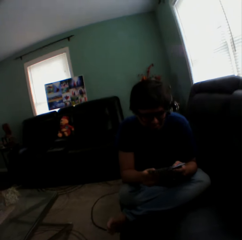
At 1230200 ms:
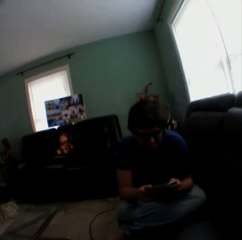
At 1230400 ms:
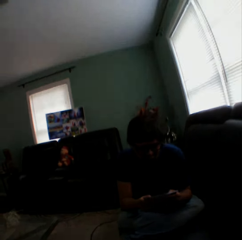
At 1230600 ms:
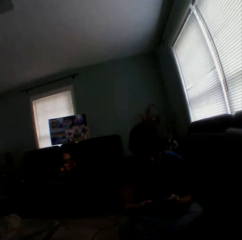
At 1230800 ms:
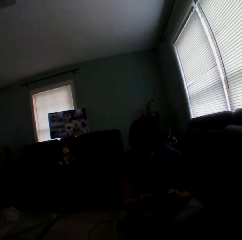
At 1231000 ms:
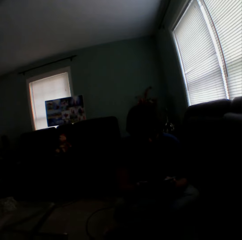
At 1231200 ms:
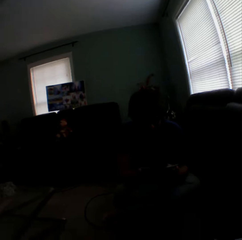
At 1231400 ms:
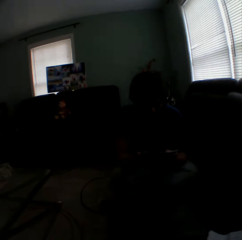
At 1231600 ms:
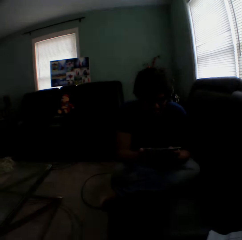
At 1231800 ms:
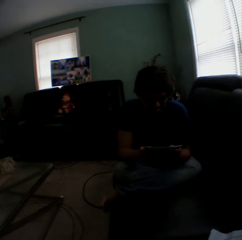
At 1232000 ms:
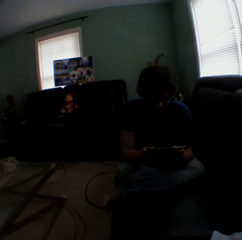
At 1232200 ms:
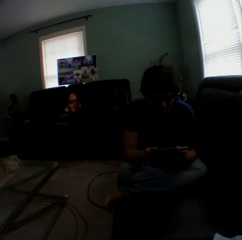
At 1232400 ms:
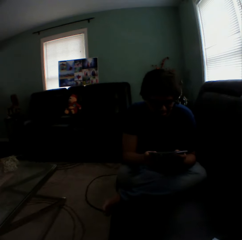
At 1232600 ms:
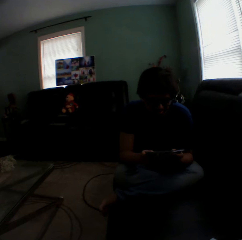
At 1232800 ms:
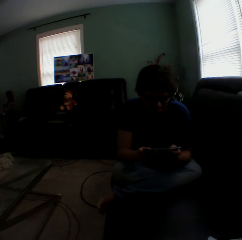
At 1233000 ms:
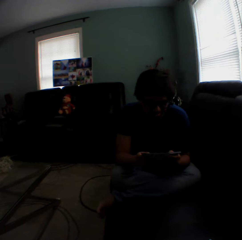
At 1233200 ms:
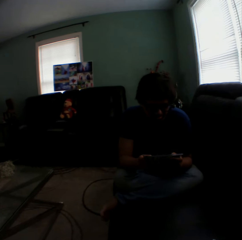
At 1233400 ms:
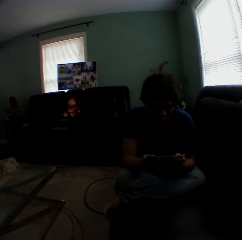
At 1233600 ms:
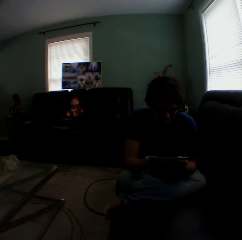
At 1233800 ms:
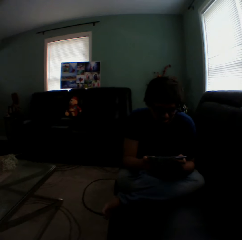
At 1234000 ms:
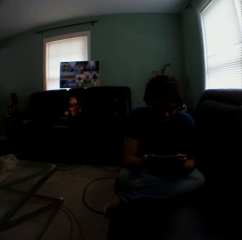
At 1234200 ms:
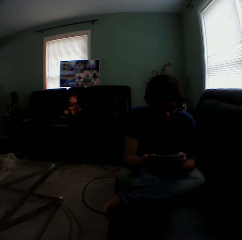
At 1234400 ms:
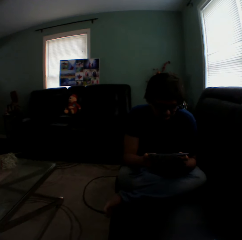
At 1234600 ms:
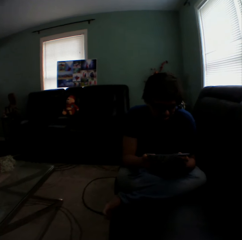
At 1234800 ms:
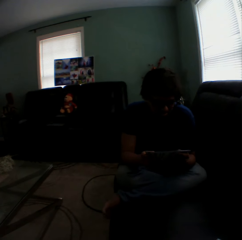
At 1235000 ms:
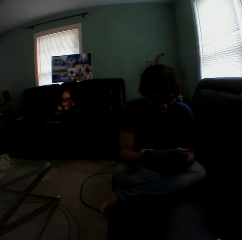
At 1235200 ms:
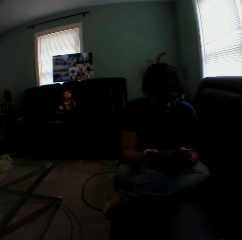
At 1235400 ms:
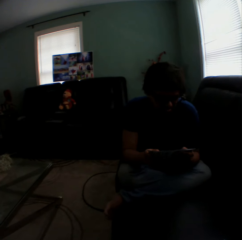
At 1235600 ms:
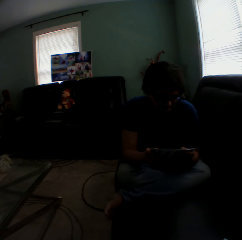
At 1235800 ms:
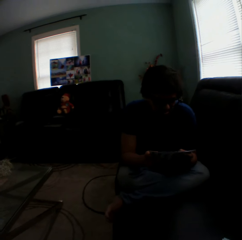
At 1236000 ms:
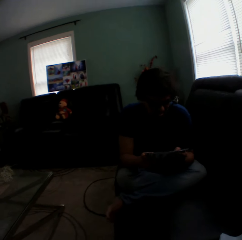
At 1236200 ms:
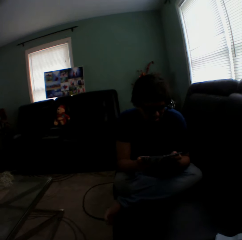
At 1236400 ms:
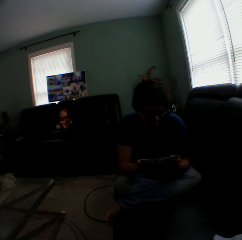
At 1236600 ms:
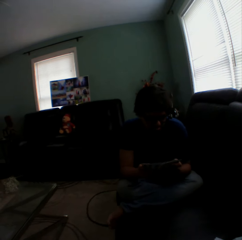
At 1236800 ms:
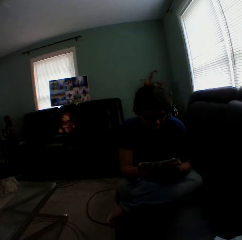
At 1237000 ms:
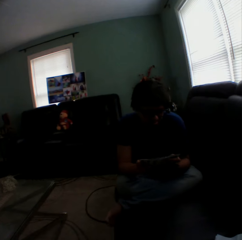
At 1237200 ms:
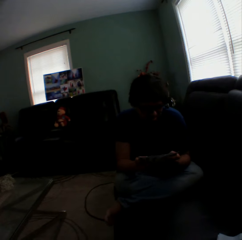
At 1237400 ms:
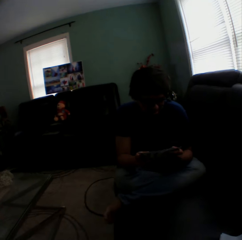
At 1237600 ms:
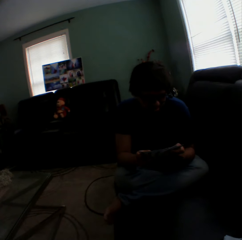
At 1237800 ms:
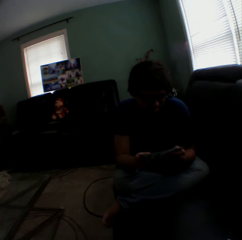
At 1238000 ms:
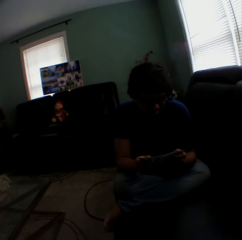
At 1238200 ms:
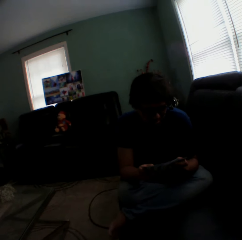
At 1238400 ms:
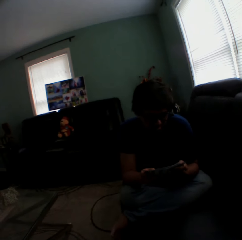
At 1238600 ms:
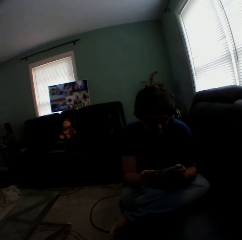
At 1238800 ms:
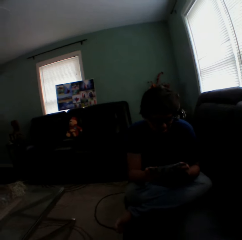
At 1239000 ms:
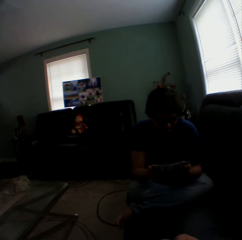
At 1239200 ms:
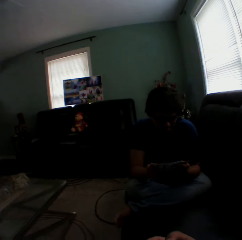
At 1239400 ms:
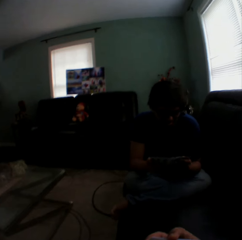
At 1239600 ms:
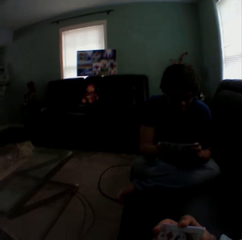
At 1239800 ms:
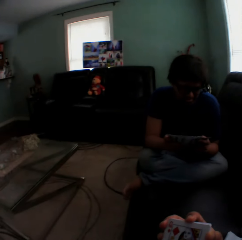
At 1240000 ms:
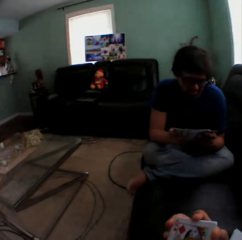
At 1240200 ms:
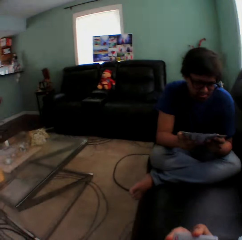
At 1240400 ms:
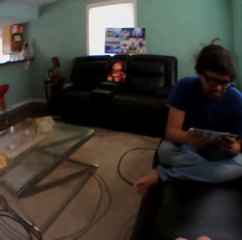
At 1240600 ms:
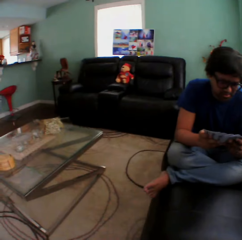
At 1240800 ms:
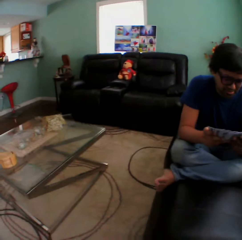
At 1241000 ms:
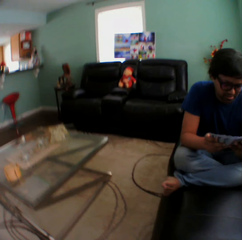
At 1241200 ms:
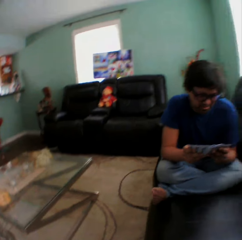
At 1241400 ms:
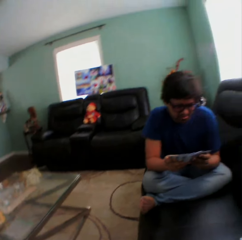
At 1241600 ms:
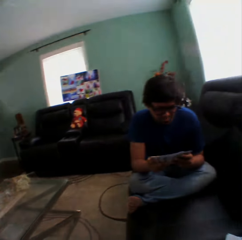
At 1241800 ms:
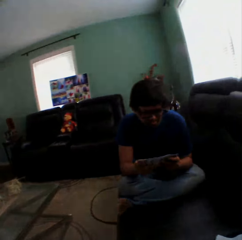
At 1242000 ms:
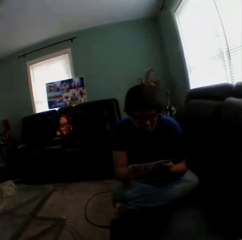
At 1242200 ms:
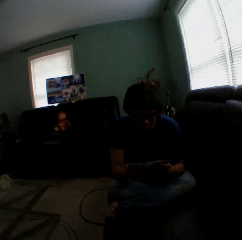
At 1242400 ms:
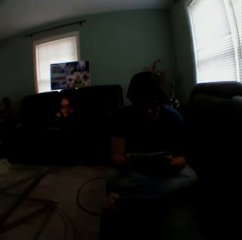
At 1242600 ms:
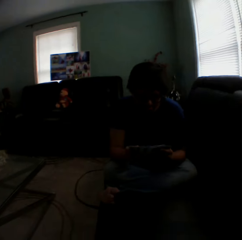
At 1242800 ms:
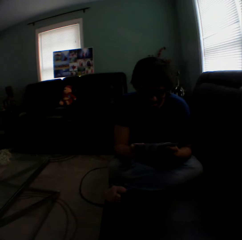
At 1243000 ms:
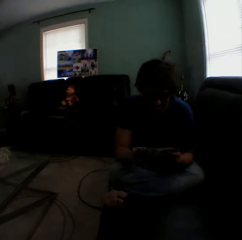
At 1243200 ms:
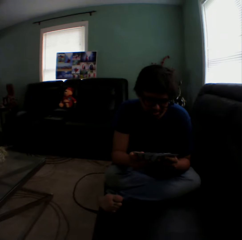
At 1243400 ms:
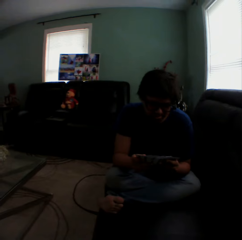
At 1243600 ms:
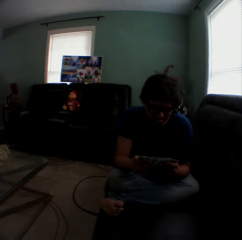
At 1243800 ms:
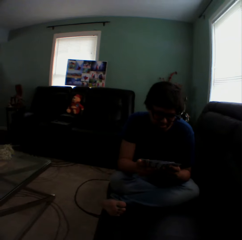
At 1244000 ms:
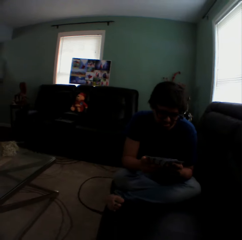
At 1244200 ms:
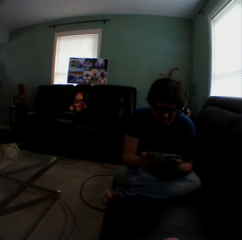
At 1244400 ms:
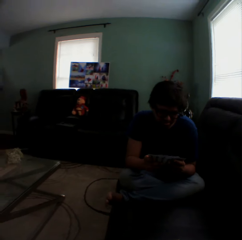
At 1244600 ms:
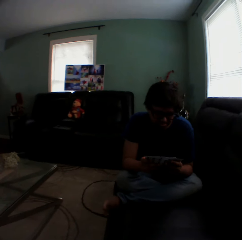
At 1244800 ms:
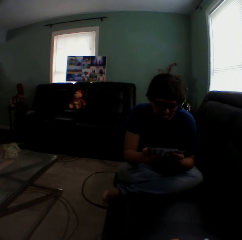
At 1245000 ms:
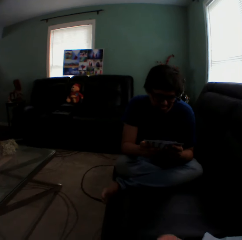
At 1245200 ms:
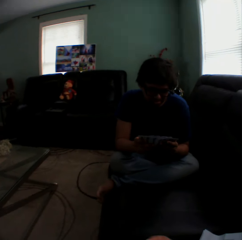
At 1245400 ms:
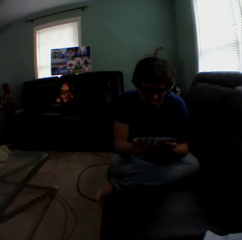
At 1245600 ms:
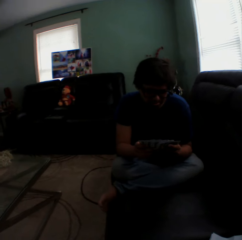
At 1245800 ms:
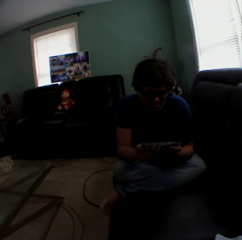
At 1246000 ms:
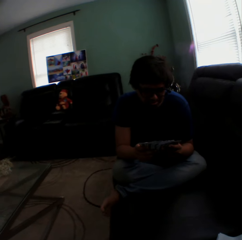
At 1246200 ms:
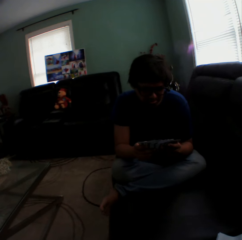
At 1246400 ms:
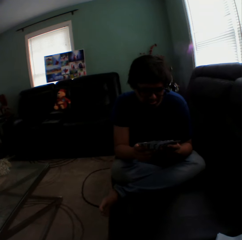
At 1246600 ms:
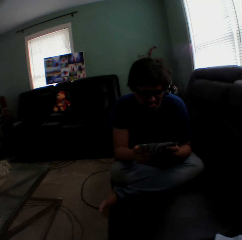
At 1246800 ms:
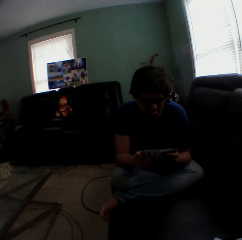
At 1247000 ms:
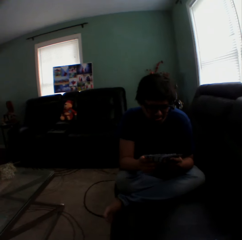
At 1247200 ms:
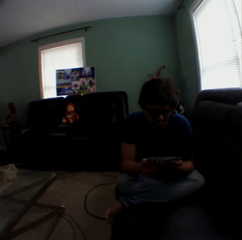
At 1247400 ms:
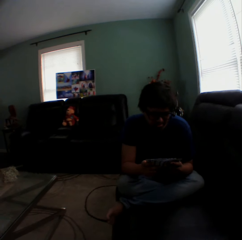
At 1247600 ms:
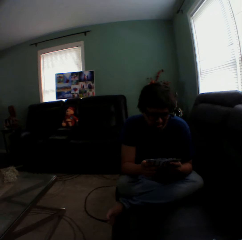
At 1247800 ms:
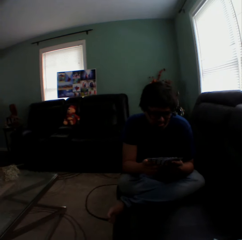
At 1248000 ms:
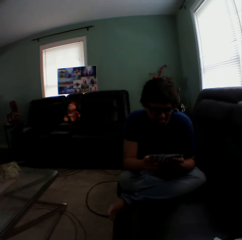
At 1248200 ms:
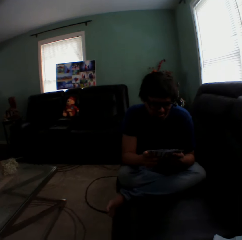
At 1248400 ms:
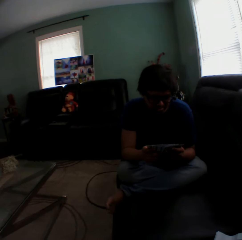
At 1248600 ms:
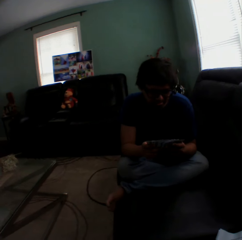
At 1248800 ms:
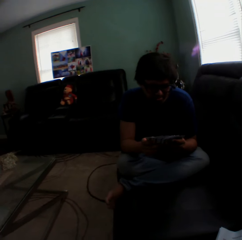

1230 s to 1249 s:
A man holds playing cards. The camera wearer turns to the side. The man holds the playing cards. The camera wearer turns to the side. The man holds the playing cards. The camera wearer turns to the side. The man holds the playing cards.

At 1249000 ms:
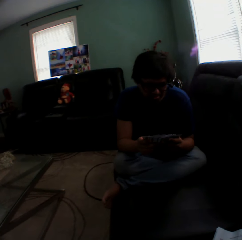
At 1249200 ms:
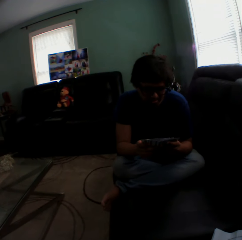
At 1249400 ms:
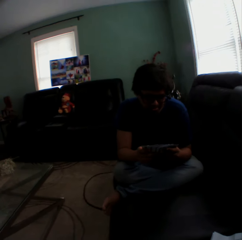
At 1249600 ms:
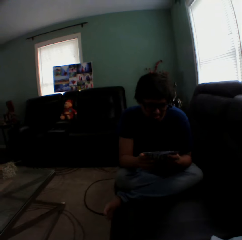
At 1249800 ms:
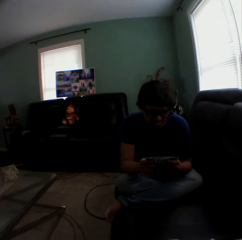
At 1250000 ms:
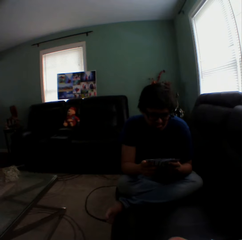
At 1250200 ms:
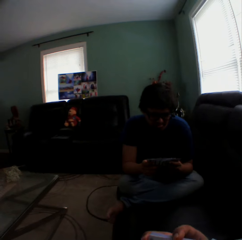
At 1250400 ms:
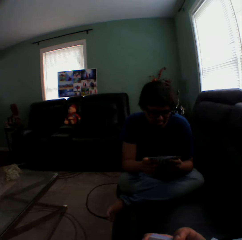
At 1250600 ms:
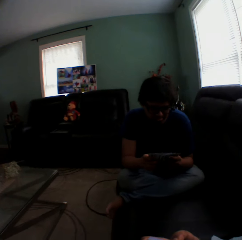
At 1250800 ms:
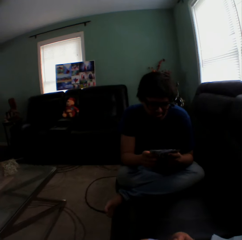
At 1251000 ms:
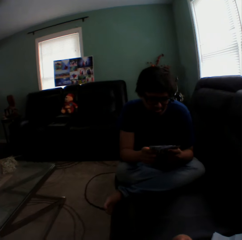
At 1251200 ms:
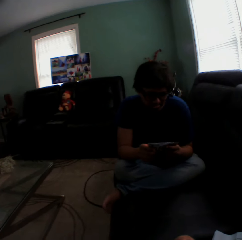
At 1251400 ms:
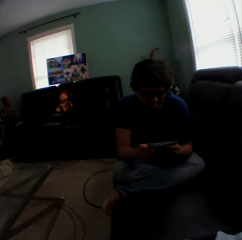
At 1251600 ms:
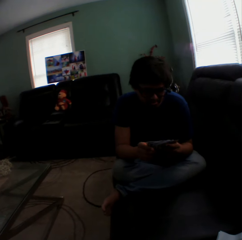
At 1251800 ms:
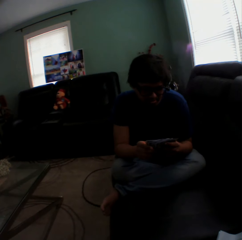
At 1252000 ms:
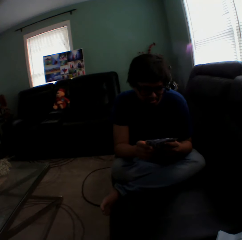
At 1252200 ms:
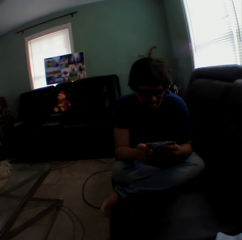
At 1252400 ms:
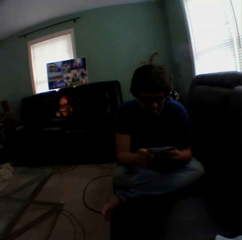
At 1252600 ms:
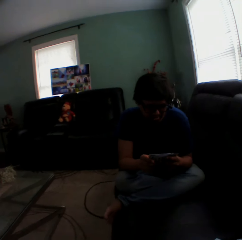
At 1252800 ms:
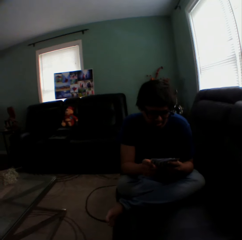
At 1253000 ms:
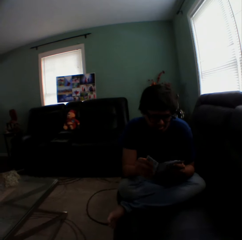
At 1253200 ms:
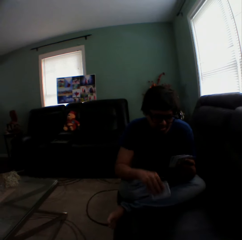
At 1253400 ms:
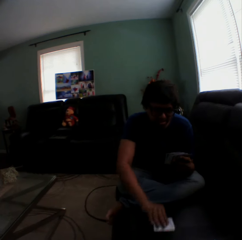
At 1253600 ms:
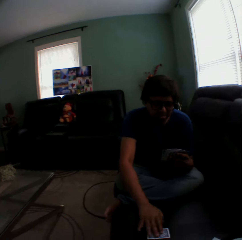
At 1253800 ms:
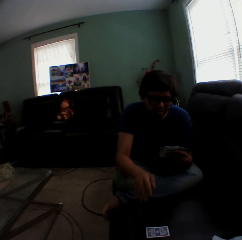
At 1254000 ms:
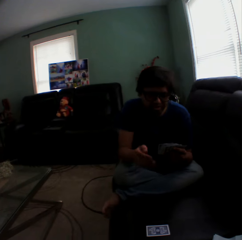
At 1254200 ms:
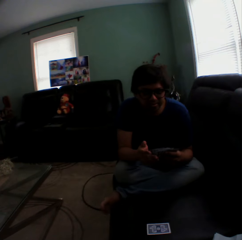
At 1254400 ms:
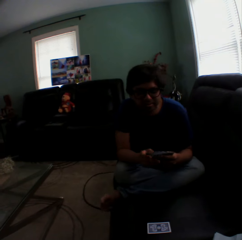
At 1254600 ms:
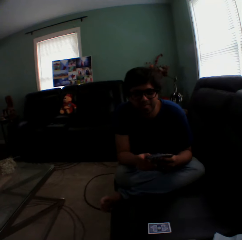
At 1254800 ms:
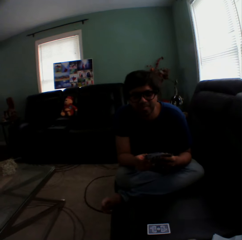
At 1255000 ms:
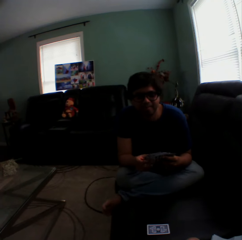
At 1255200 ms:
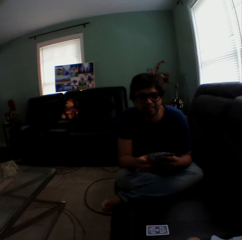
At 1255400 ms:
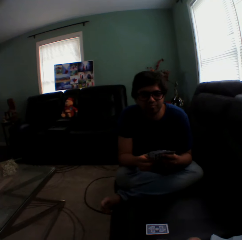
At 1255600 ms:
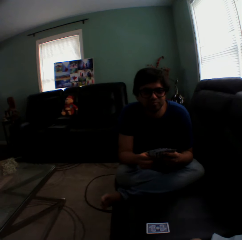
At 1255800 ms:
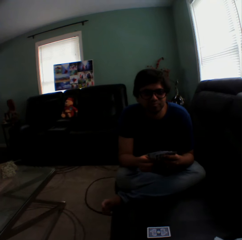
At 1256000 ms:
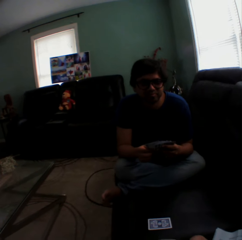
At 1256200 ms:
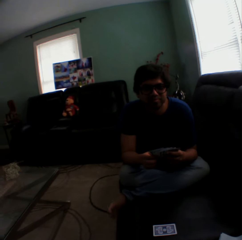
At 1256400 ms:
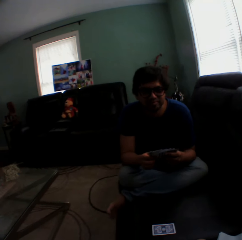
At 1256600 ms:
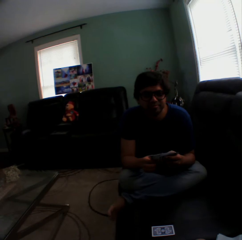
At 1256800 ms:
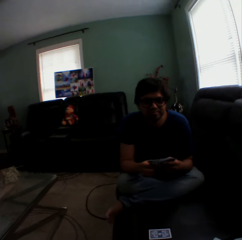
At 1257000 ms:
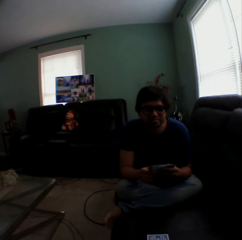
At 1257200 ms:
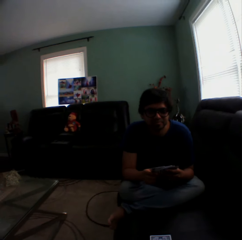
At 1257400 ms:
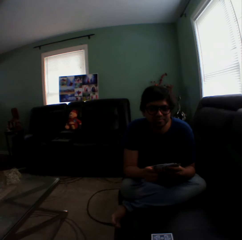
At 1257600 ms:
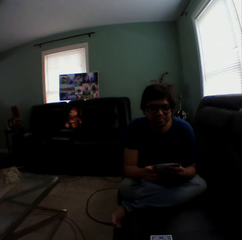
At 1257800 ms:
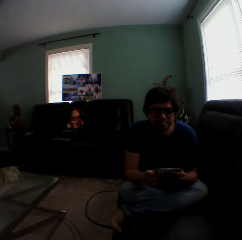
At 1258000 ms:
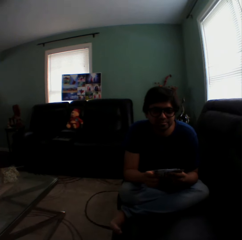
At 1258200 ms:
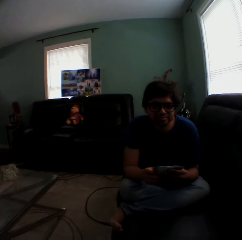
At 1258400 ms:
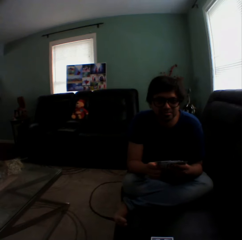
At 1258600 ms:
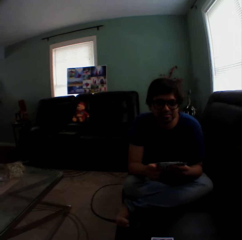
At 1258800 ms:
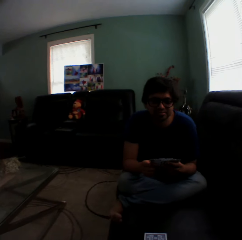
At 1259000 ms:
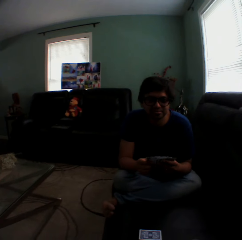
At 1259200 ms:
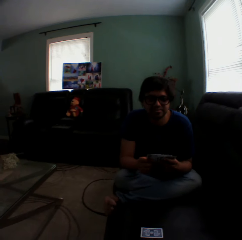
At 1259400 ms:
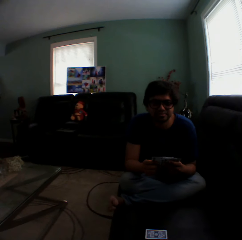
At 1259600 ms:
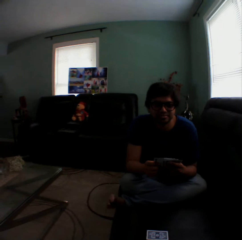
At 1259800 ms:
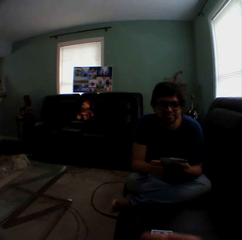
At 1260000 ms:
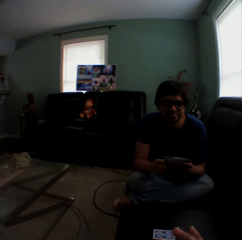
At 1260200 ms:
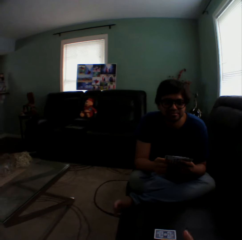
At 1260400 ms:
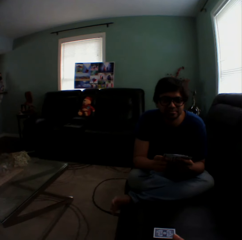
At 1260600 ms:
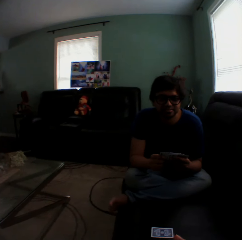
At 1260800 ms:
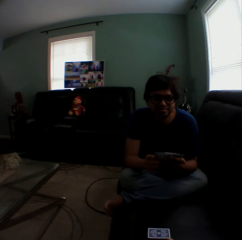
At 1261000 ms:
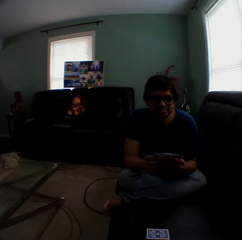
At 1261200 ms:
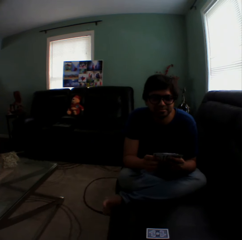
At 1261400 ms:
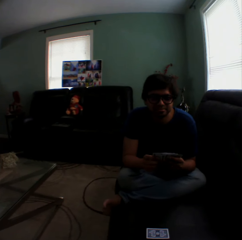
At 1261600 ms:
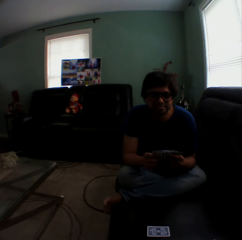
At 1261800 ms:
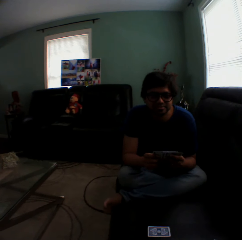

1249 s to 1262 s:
The camera wearer turns to the side. A man holds playing cards, puts a playing card on the couch, and sways the foot. The man holds the playing cards.
